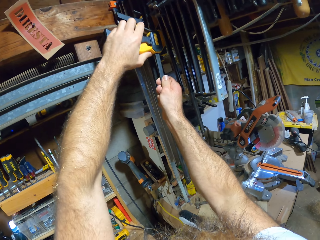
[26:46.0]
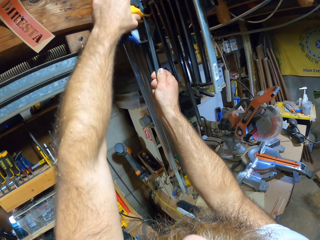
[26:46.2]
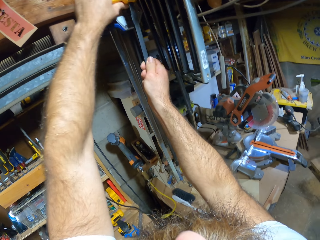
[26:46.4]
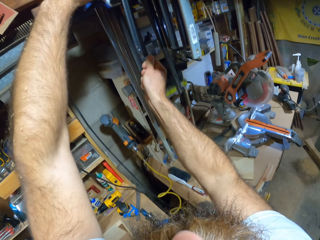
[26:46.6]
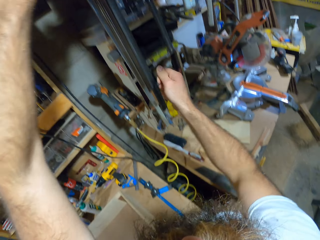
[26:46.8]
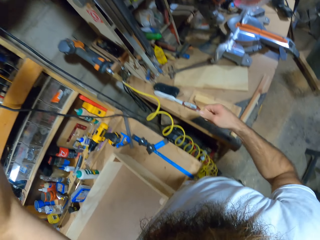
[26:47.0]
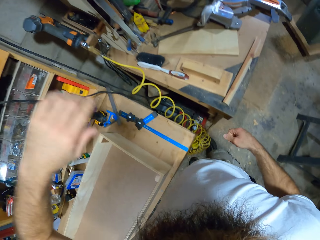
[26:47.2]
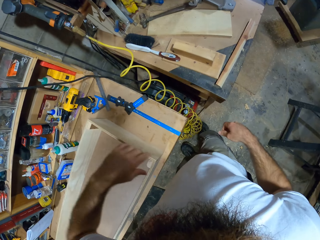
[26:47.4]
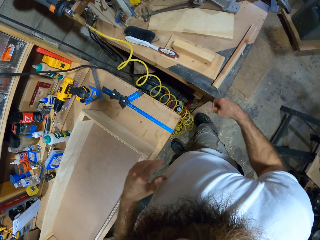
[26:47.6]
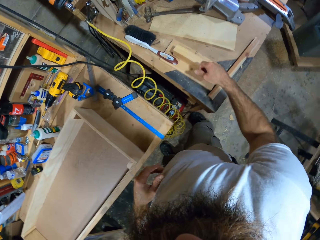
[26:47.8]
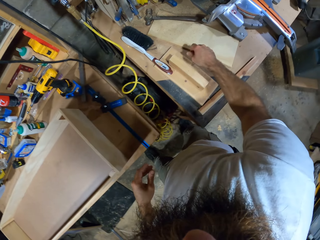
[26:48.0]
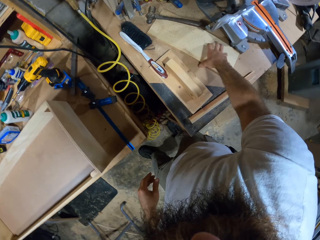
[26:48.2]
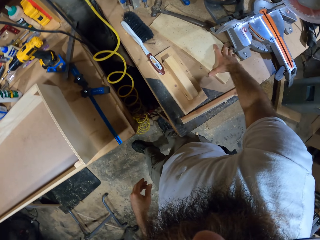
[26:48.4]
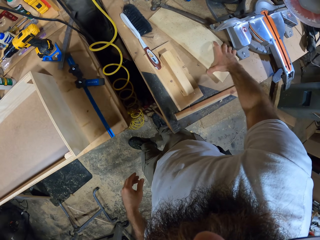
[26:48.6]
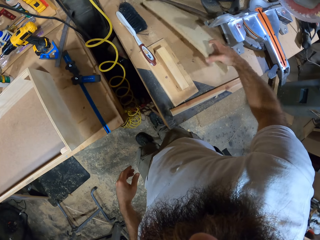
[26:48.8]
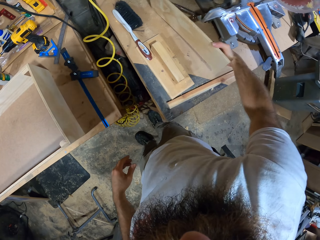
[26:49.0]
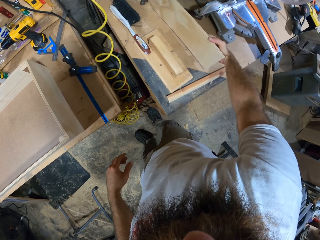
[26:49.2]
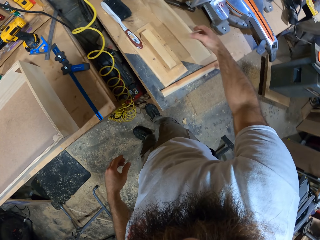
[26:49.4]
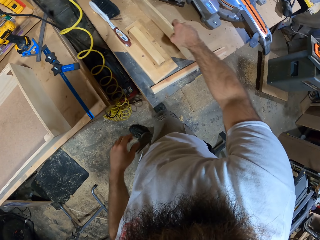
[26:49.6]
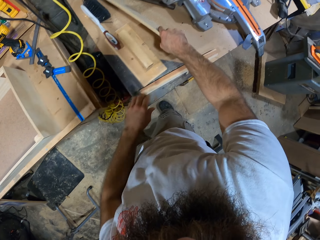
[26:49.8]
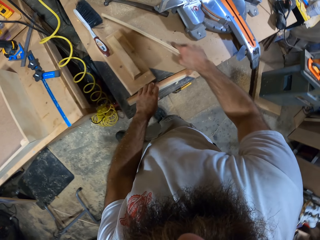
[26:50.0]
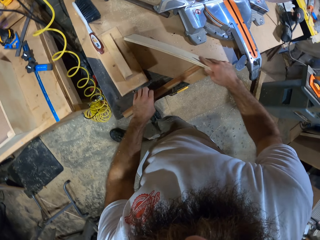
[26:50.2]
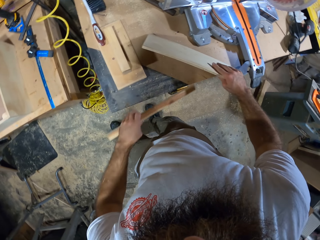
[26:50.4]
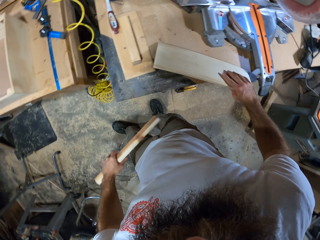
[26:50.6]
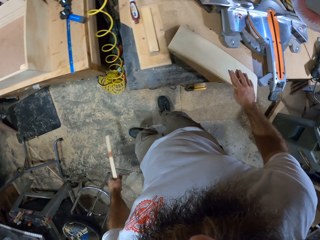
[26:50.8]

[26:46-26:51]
The camera wearer picks up a piece of wood from the table with his right hand. He moves the wood. He picks up a piece of wood from the table with his left hand.

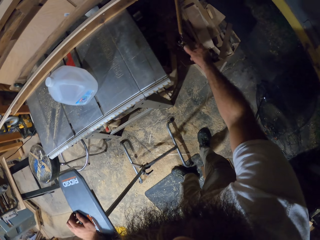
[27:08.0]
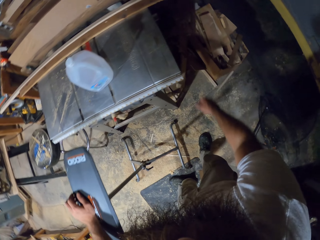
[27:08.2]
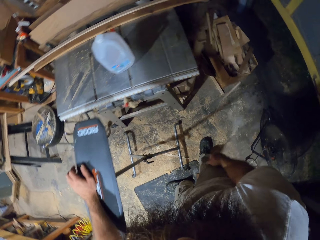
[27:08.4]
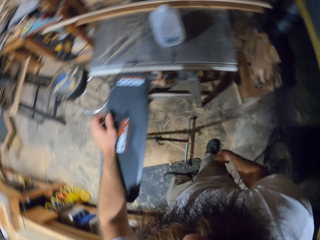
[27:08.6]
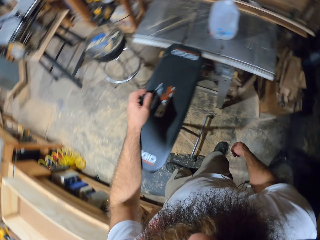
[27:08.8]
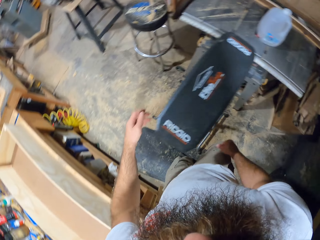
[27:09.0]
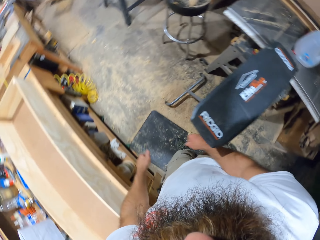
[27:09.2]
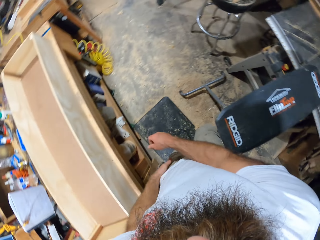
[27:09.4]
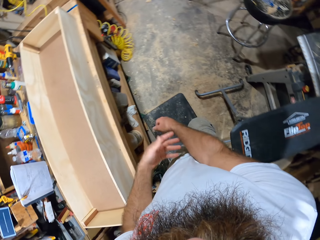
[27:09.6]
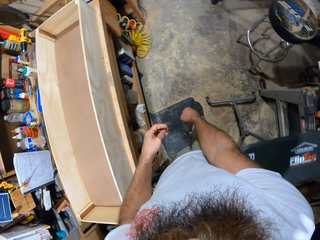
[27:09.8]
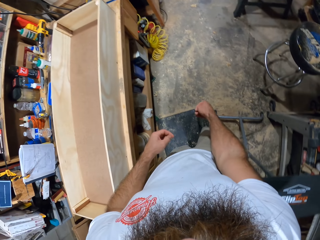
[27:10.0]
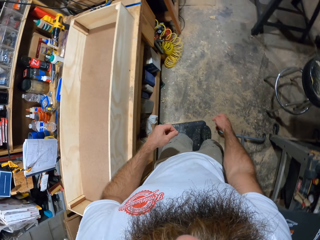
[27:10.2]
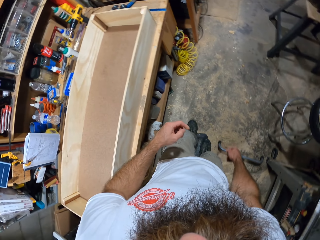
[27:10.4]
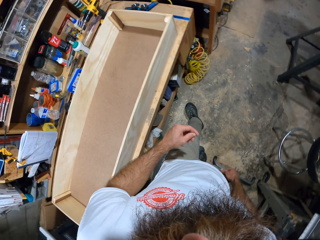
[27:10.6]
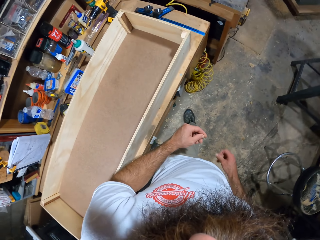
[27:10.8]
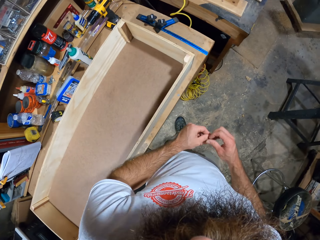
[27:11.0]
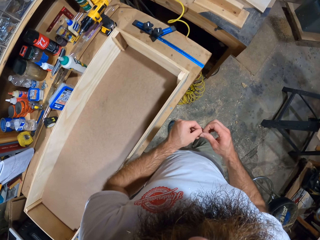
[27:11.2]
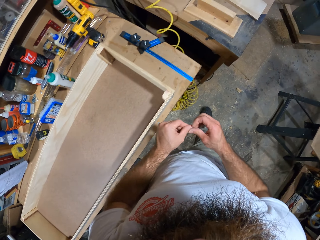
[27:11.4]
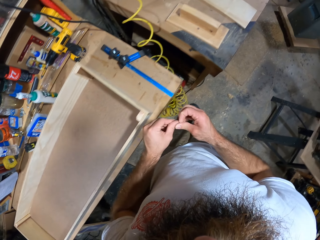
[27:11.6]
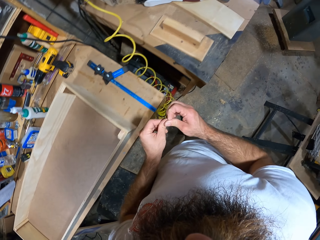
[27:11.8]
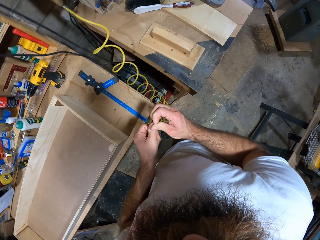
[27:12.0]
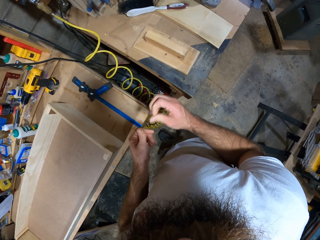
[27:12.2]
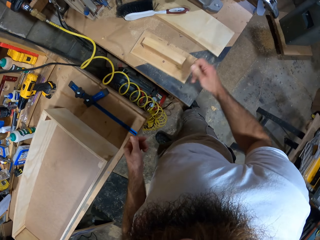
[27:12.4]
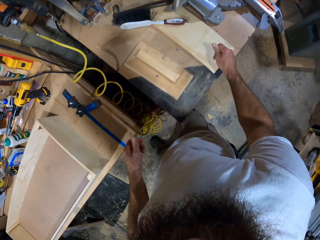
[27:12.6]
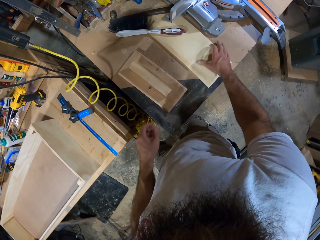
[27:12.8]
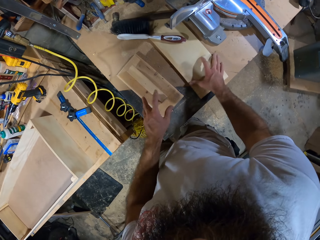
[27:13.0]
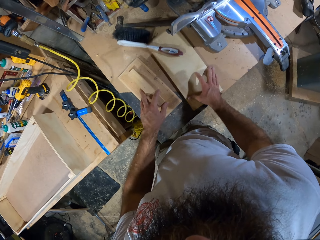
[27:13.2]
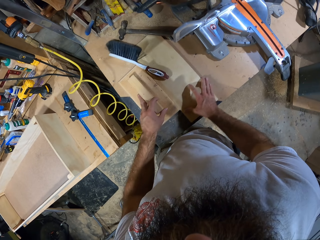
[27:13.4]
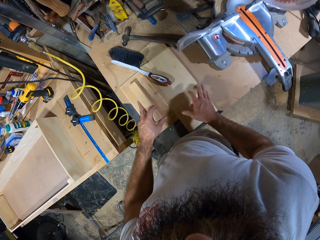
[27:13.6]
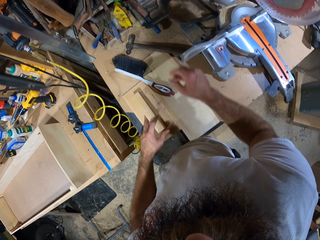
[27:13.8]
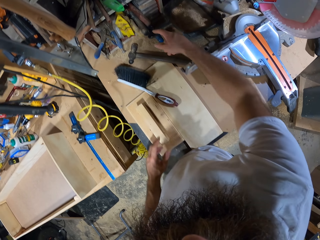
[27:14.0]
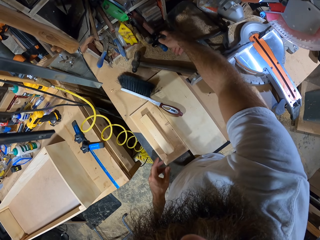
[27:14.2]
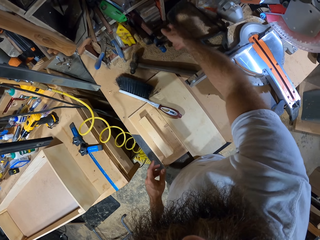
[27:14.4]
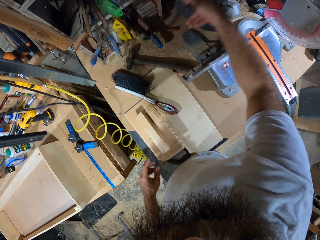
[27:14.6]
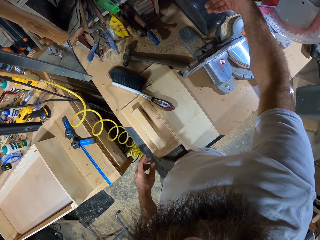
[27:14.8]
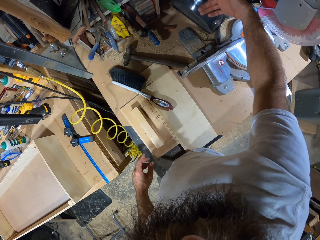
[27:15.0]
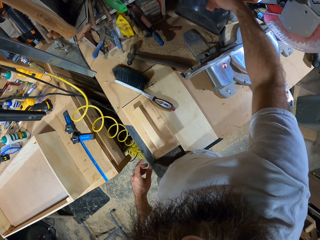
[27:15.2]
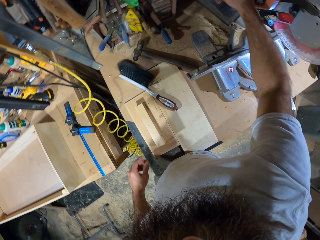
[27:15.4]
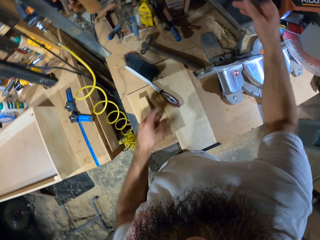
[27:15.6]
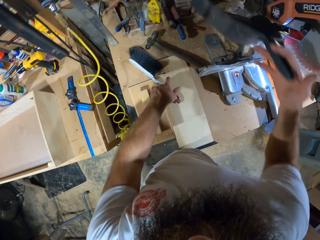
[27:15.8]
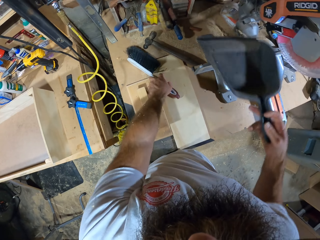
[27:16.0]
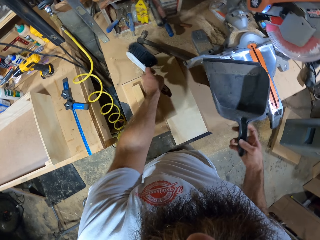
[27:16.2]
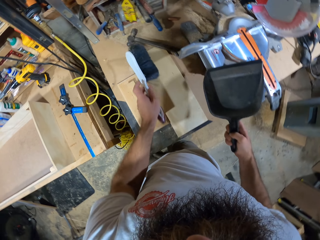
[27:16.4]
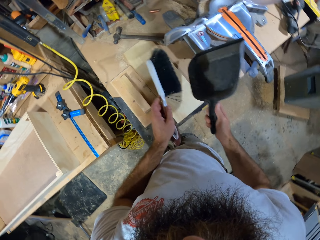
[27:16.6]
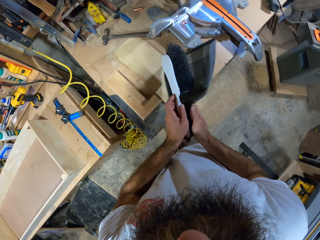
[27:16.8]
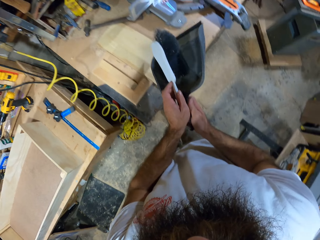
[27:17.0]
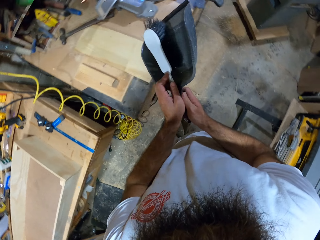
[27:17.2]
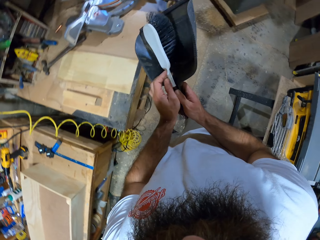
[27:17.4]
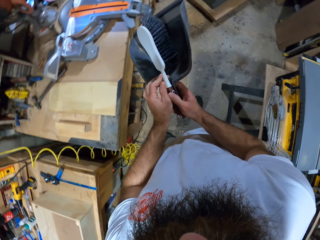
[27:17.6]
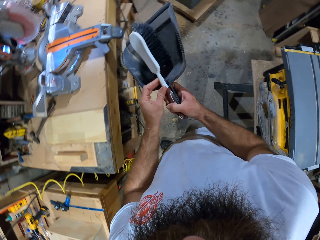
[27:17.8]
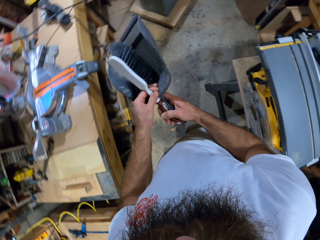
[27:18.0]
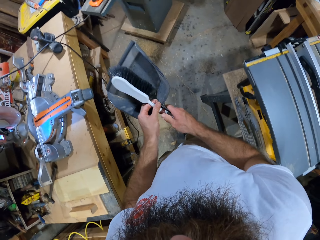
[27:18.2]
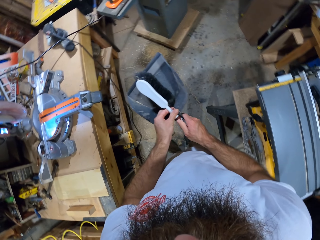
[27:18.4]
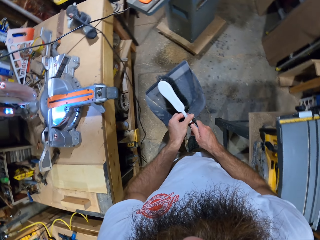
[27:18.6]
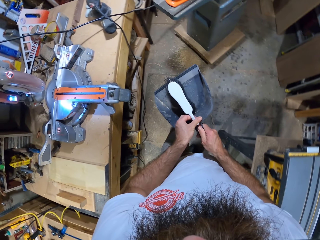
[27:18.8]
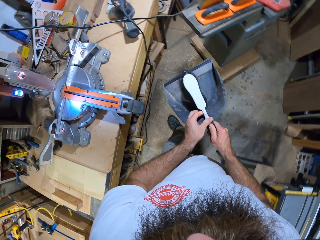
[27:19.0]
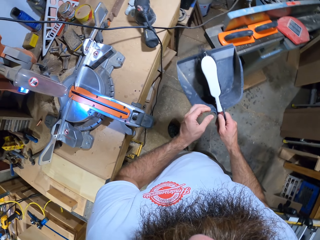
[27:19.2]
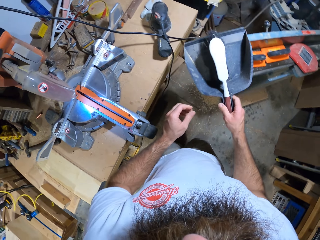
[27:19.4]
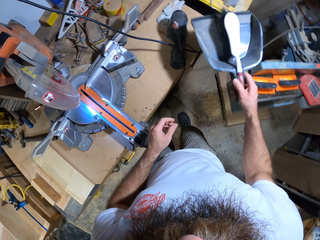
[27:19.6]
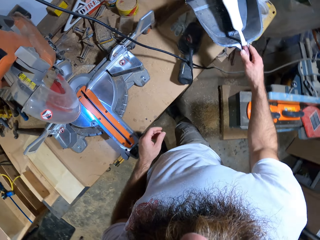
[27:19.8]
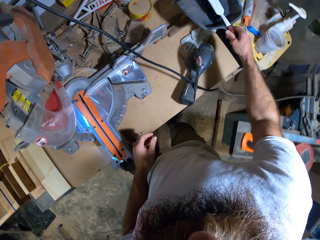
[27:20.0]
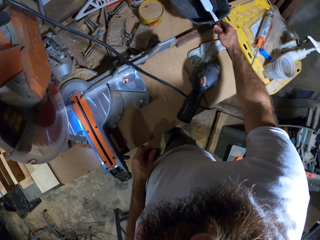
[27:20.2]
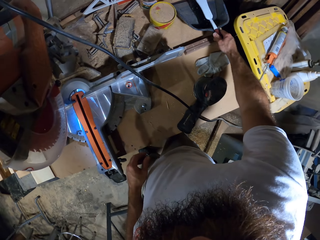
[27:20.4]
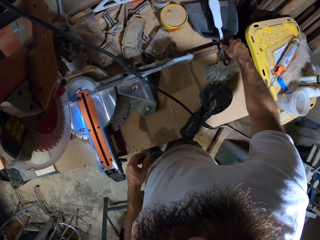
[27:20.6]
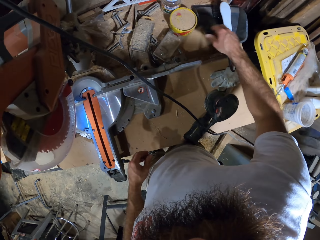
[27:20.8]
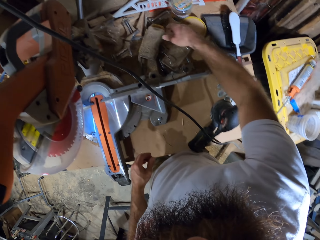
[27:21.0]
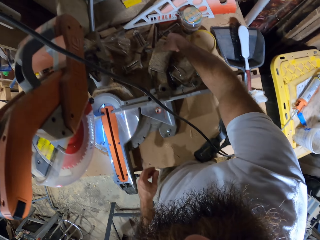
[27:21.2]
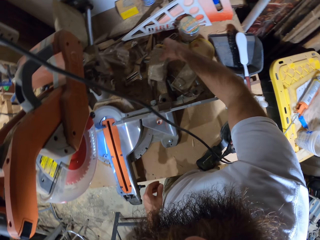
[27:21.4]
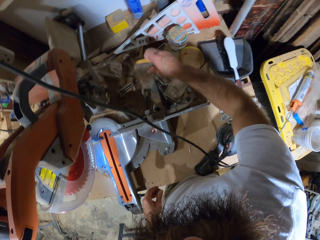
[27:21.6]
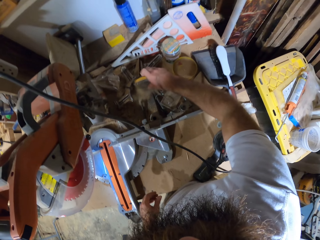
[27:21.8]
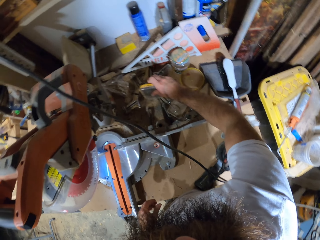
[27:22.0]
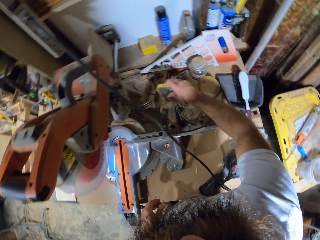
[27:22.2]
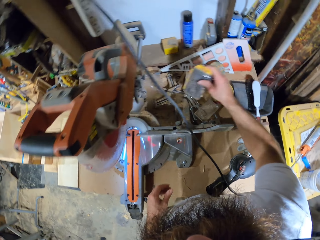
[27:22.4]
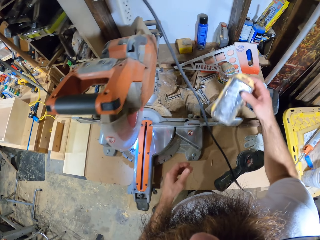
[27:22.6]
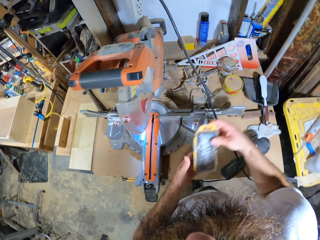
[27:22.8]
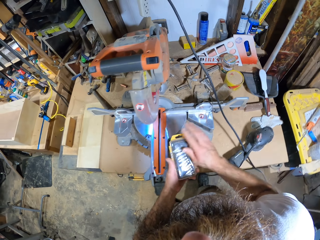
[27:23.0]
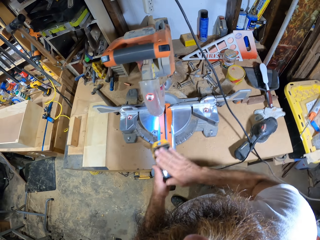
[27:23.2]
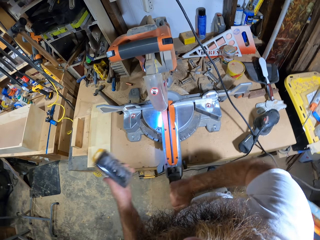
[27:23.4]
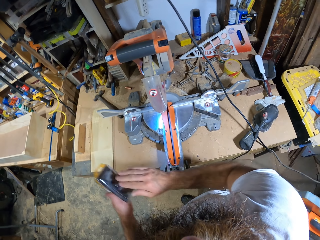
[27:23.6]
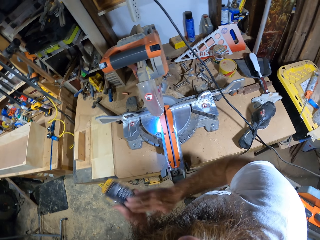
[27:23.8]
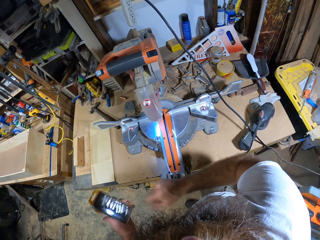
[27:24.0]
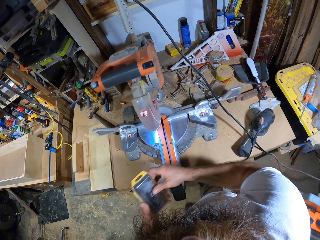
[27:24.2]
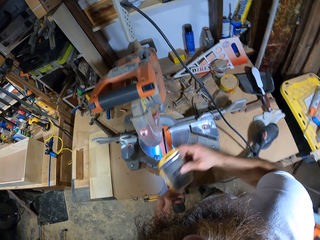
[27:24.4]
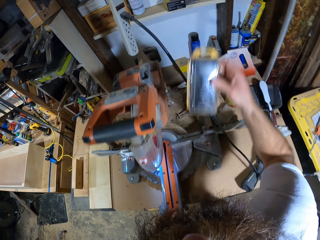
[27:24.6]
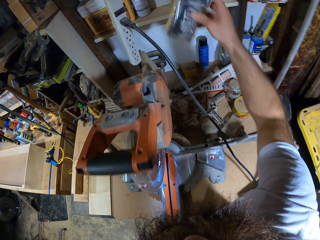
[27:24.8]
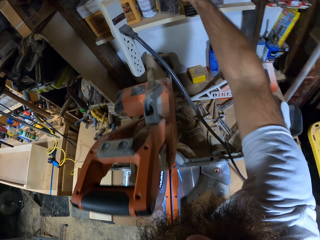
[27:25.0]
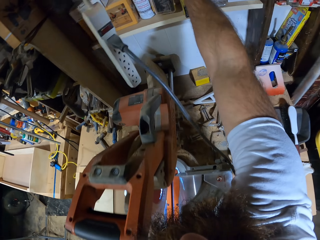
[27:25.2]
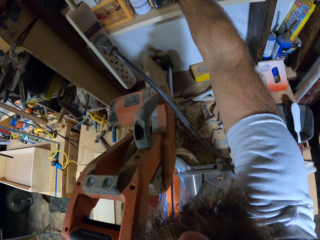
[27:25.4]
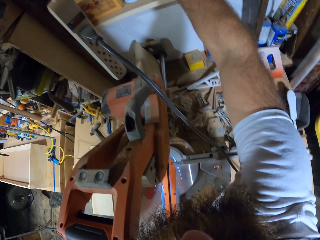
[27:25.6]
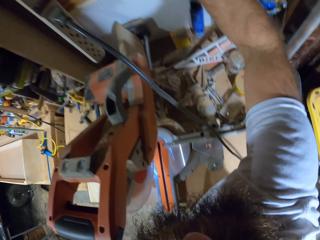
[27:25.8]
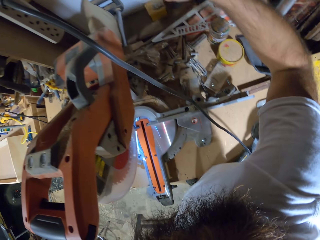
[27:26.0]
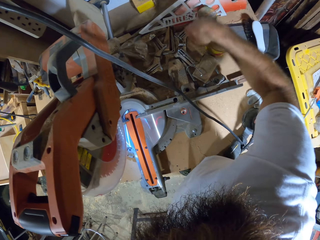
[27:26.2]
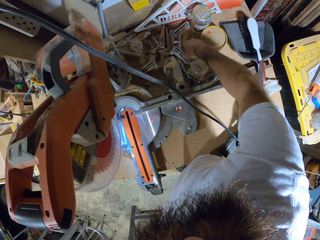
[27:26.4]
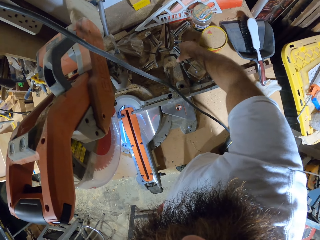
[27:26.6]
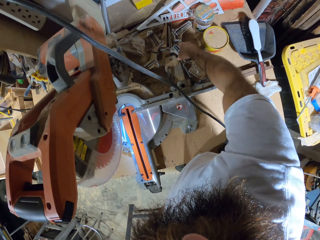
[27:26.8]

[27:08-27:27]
The camera wearer throws the piece of wood in his right hand in the carton of wood. He walks. He moves a piece of wood on the table with his right hand. He lifts a dustpan on the table with his right hand. He picks up a sweeping brush on the table with his left hand. He fixes the brush and the dustpan. He passes the brush in his left hand to his right hand. He drops the brush and dustpan on the table with his right hand. He picks up a pack of blades on the table with his right hand. He dusts off the pack of blades on the table with his right hand. He passes the pack of blades in his right hand to his left hand. He cleans the pack of blades in his left hand with his right hand. He passes the pack of blades in his left hand to his right hand. He places the pack of blades on a wall rack with his right hand.
